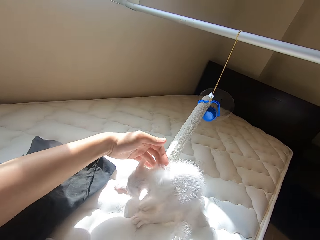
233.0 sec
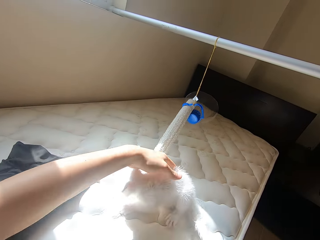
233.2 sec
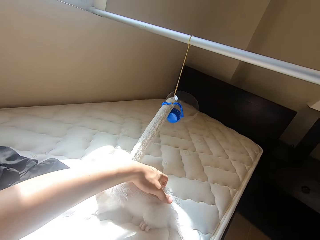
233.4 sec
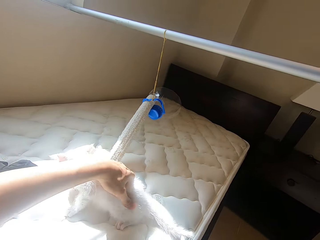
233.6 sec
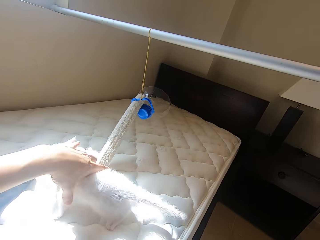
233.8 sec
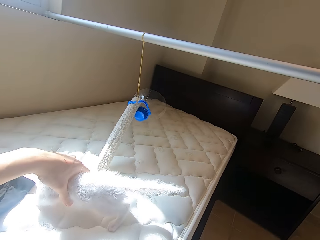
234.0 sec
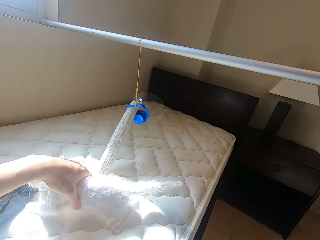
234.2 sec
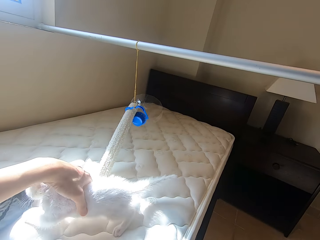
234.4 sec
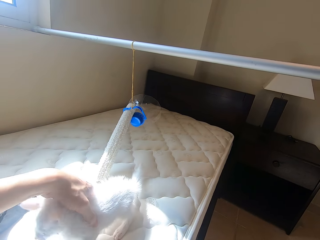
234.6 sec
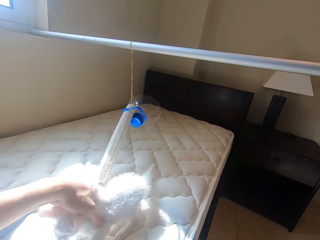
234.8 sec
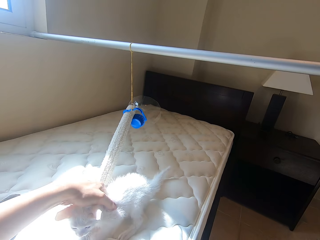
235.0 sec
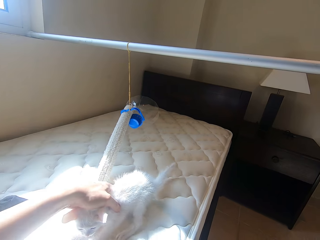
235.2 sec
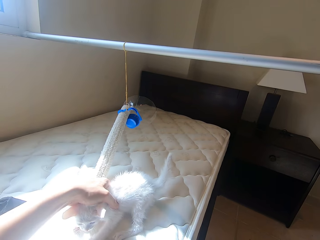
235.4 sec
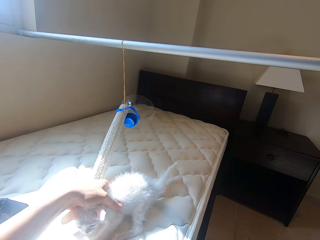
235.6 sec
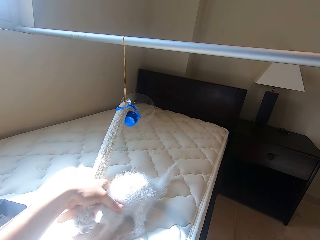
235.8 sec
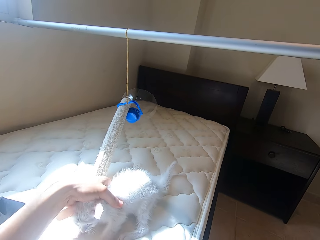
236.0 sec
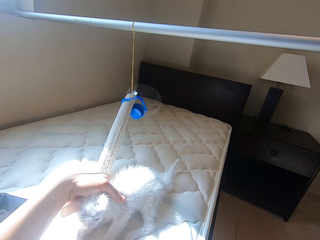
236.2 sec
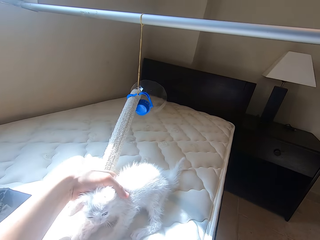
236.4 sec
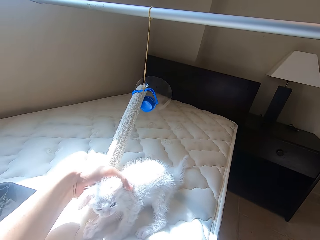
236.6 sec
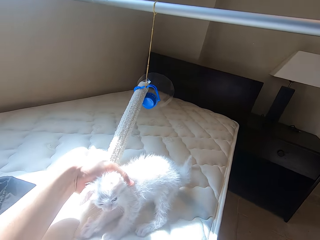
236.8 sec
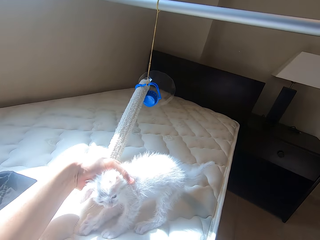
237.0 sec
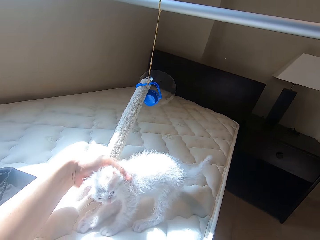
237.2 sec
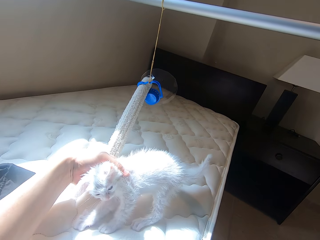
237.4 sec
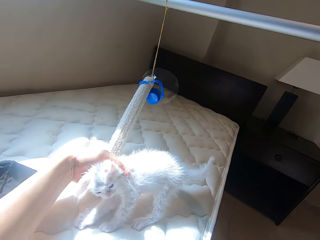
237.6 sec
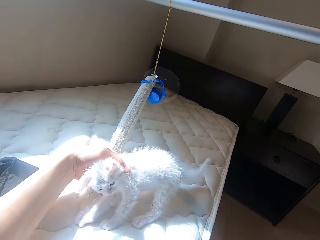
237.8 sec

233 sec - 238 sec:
The camera wearer holds a cat.

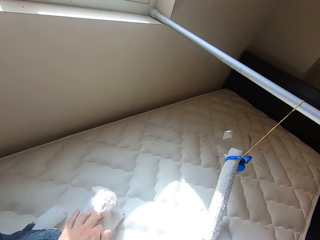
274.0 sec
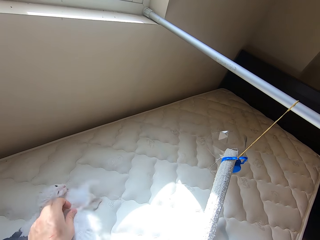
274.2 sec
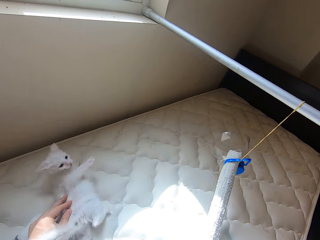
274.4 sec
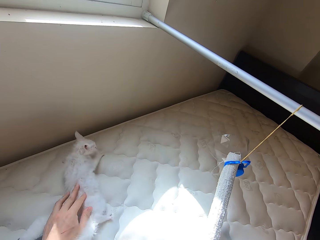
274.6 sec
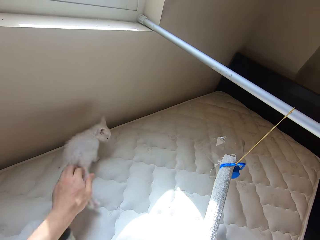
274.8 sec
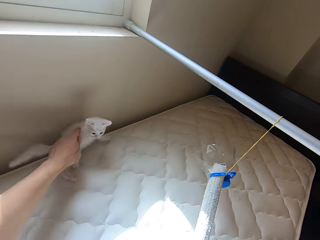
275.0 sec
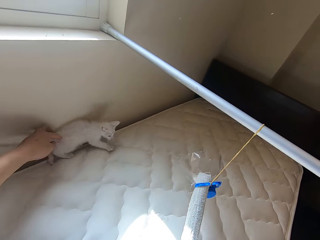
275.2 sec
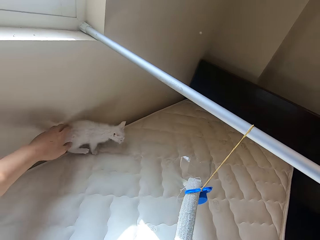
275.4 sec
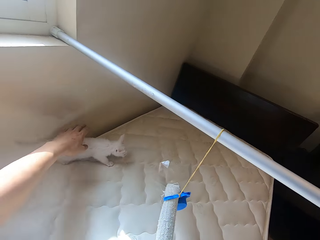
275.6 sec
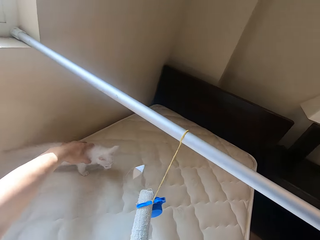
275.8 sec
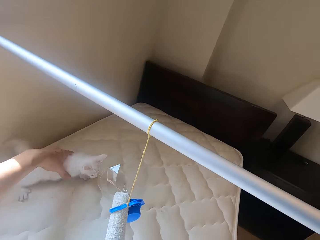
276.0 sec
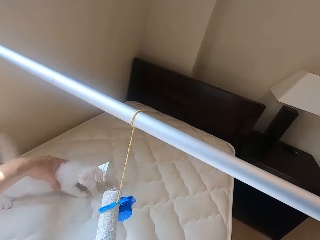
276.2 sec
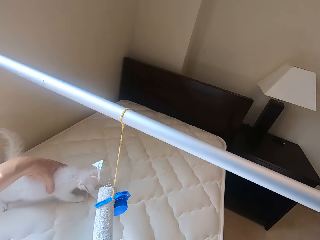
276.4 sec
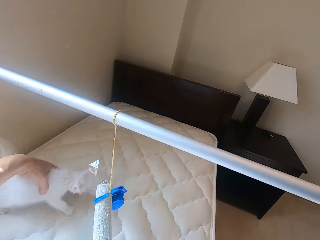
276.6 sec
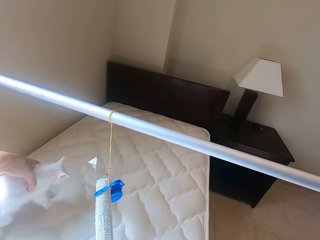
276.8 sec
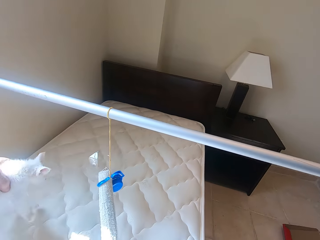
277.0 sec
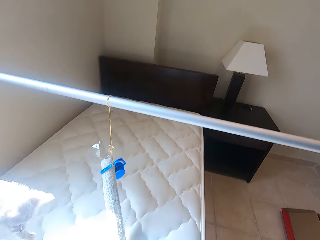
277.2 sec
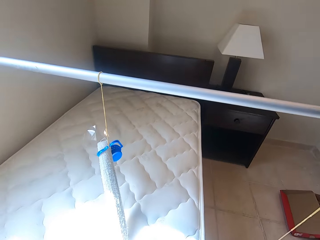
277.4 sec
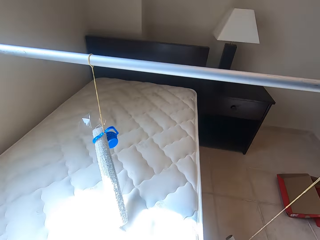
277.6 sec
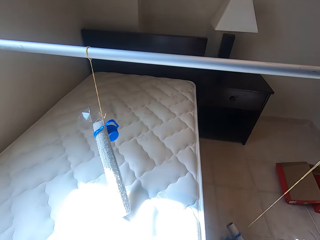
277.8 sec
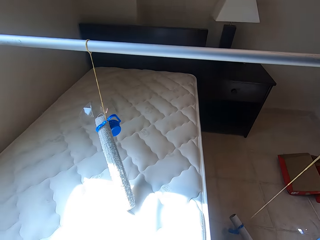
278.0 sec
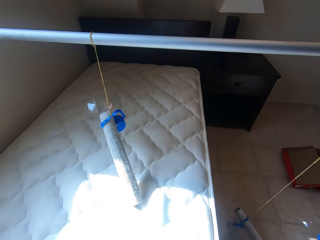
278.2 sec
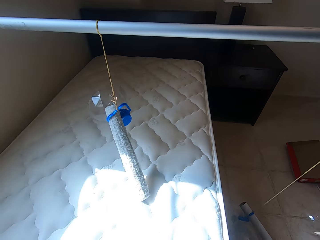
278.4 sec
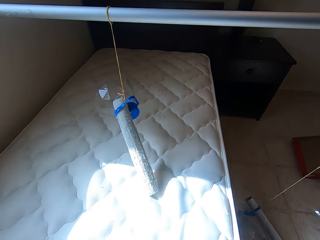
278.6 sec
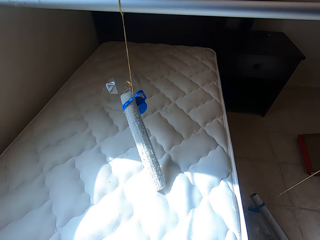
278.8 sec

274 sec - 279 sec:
The camera wearer holds a cat. He carries the cat with his left hand.

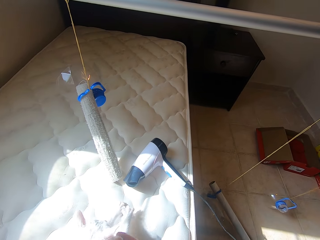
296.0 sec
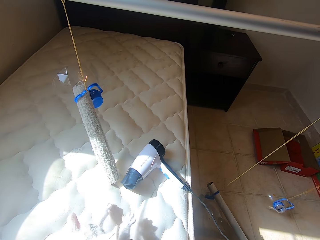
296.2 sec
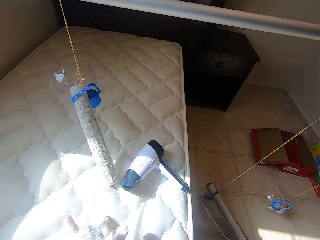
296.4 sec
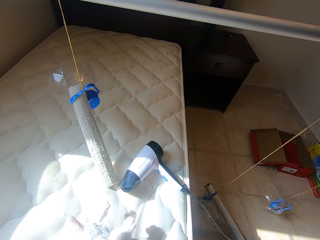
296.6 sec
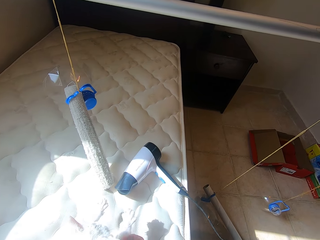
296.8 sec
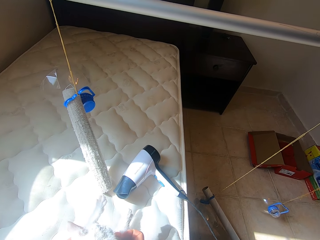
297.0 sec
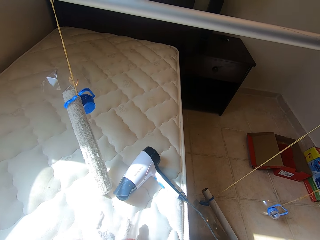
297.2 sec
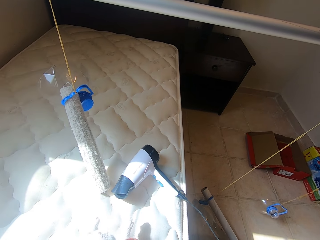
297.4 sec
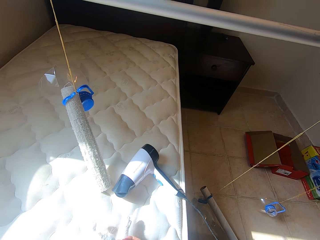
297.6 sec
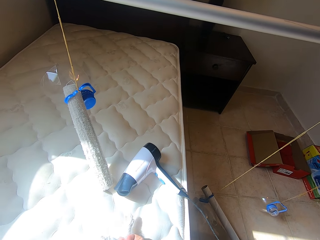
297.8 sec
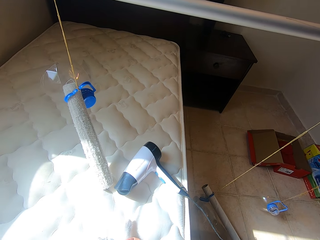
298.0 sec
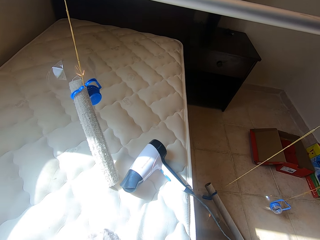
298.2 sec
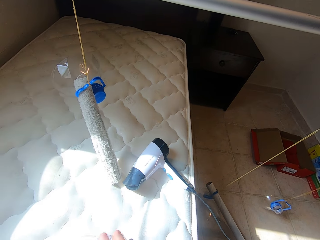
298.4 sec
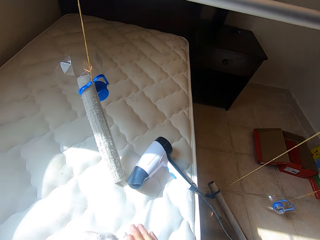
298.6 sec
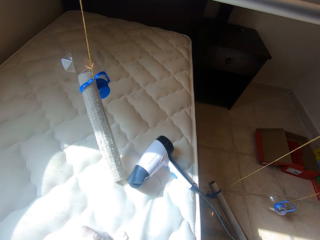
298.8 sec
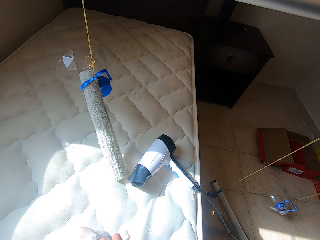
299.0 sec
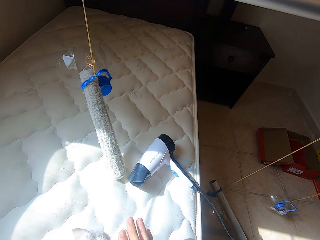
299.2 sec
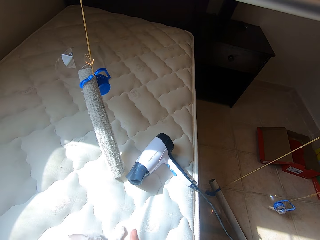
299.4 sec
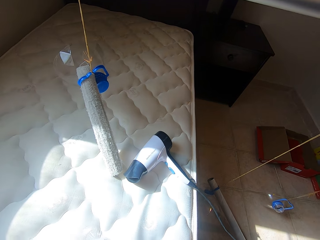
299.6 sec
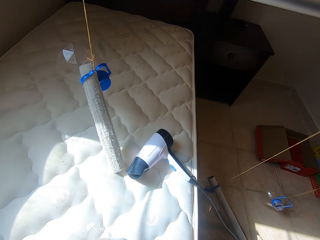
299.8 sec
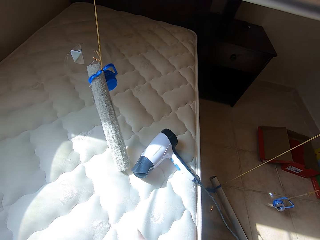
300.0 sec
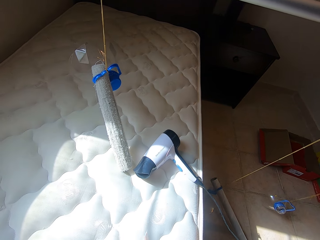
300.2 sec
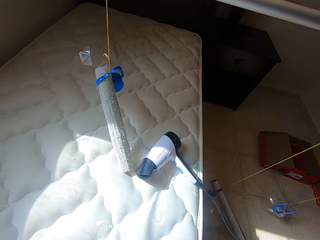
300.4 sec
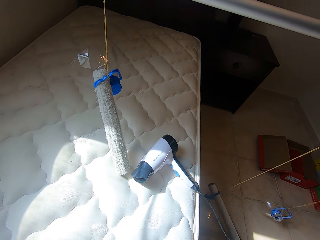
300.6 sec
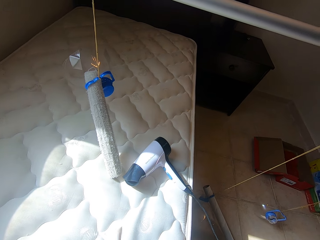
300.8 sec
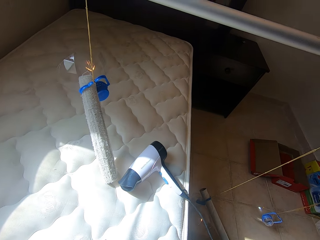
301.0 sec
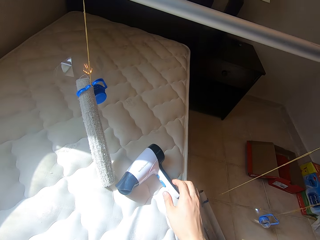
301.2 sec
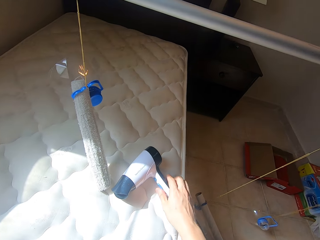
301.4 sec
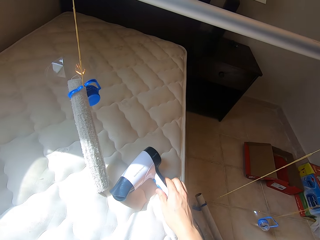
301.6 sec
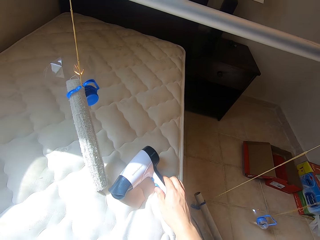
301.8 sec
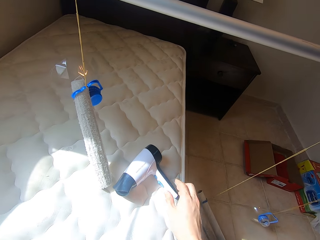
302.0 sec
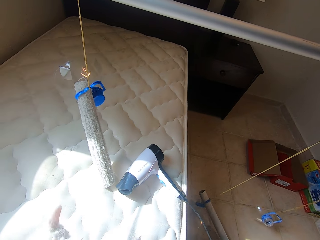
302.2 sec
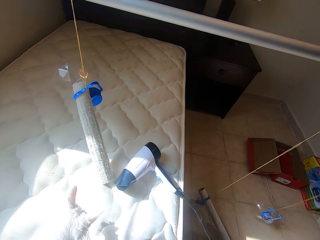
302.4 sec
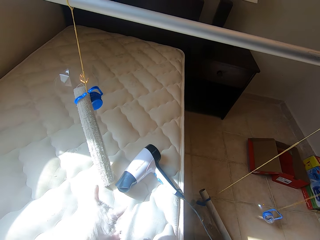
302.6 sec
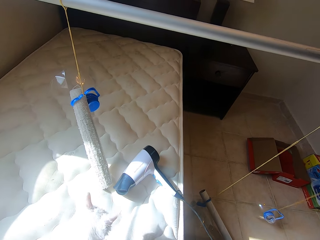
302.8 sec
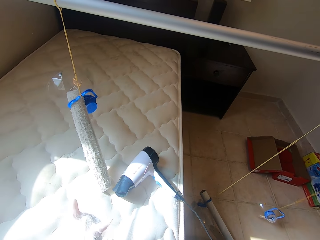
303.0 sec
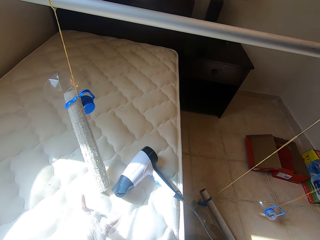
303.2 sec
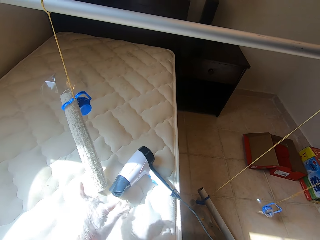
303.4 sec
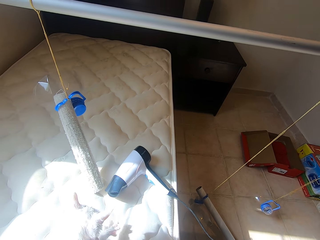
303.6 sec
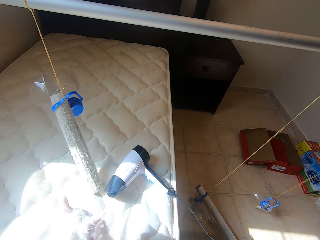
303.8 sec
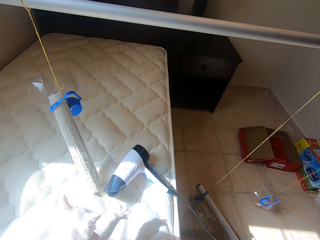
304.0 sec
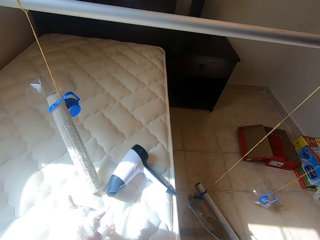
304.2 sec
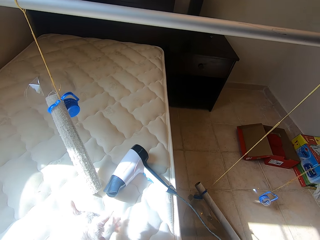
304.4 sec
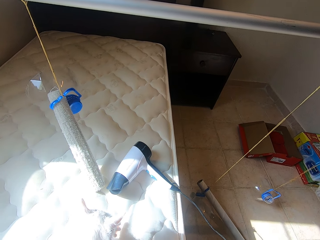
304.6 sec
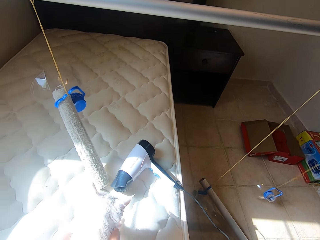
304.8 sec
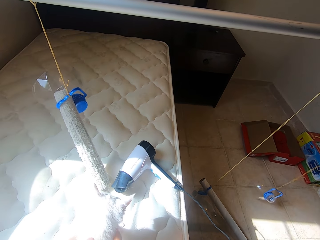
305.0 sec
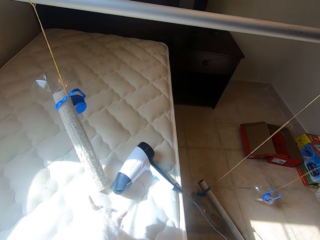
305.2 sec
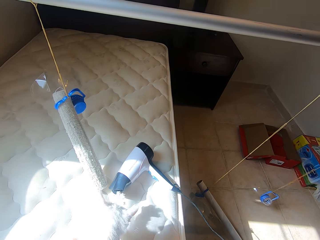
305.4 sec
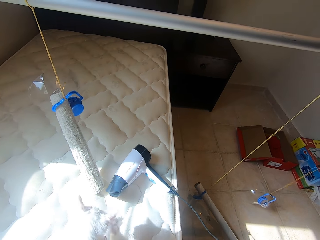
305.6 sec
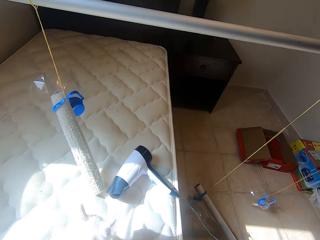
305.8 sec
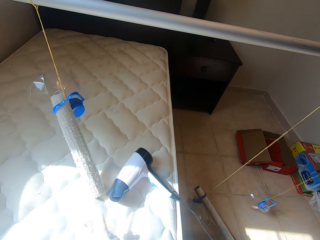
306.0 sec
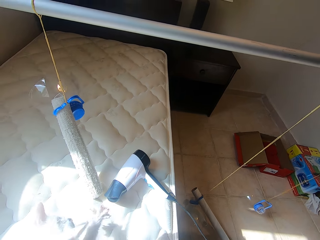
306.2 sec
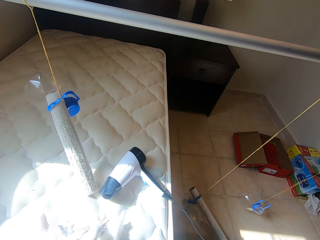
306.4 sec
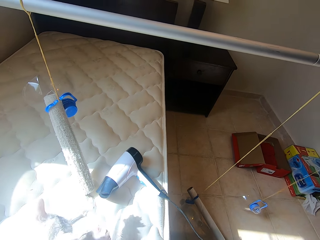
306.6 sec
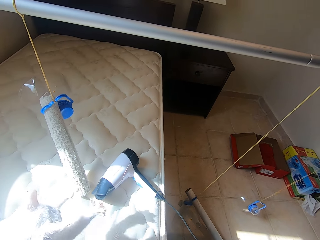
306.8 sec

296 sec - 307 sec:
The camera wearer rubs a cat. He moves a hand. He presses a button on the hand drier or blow-dryer with his right hand. He removes the hand from the blow-dryer.
